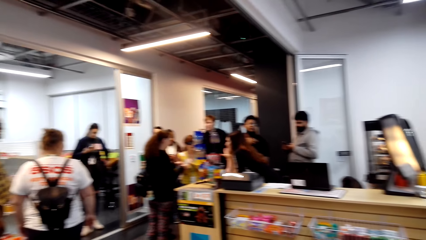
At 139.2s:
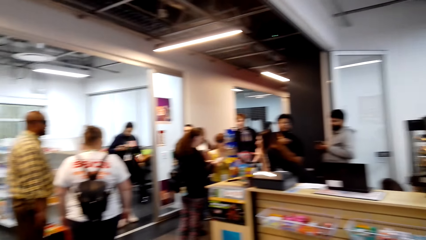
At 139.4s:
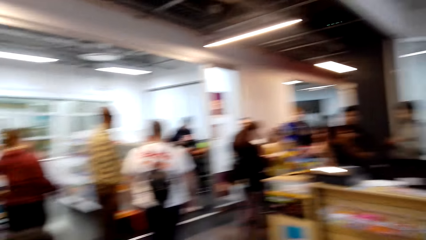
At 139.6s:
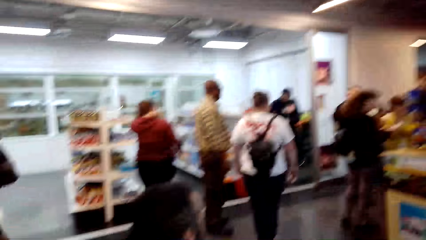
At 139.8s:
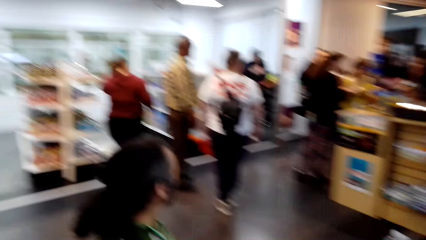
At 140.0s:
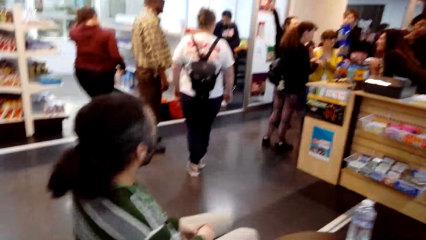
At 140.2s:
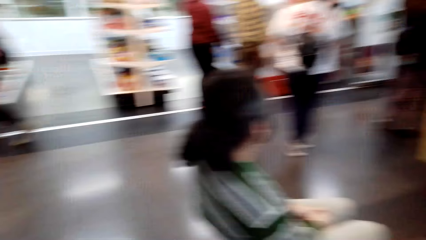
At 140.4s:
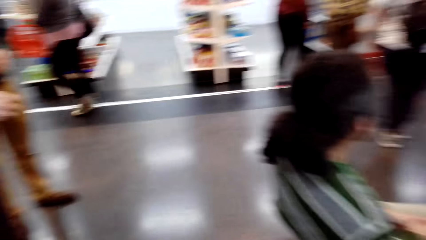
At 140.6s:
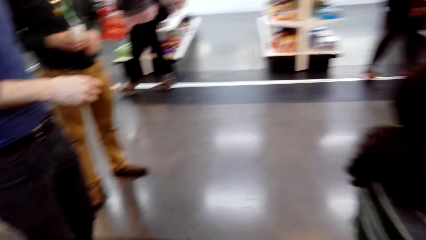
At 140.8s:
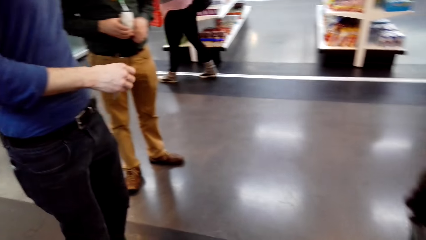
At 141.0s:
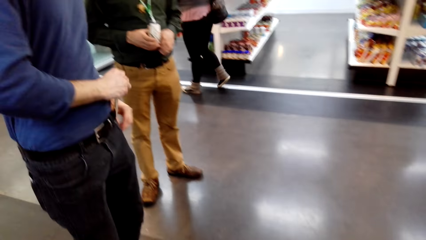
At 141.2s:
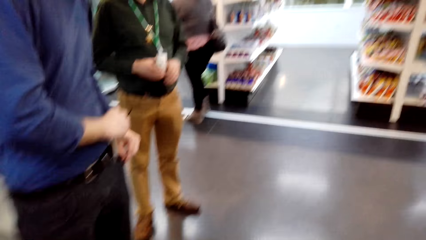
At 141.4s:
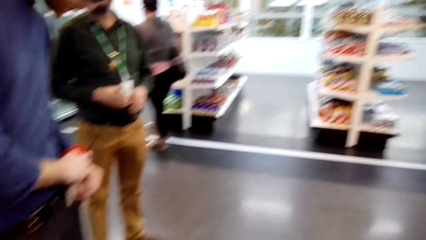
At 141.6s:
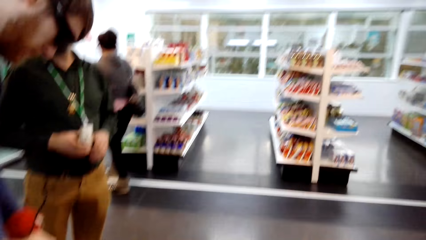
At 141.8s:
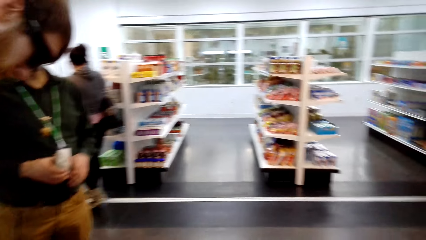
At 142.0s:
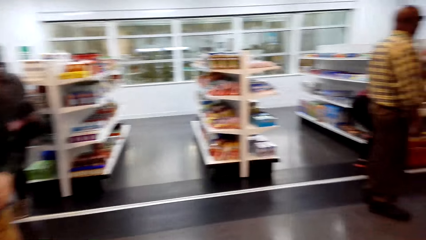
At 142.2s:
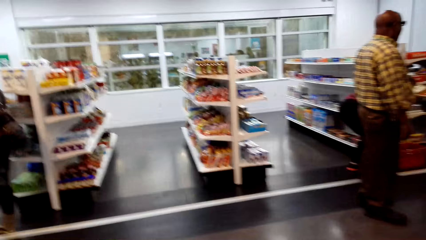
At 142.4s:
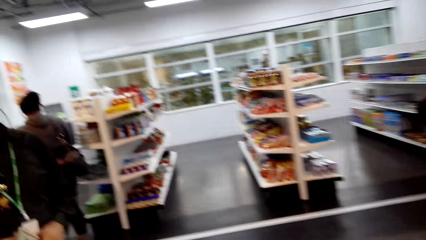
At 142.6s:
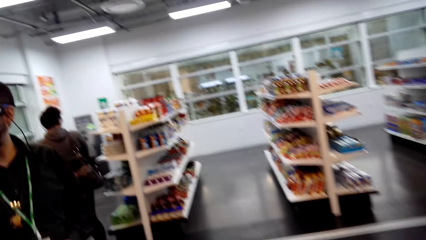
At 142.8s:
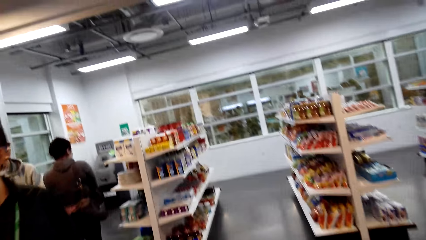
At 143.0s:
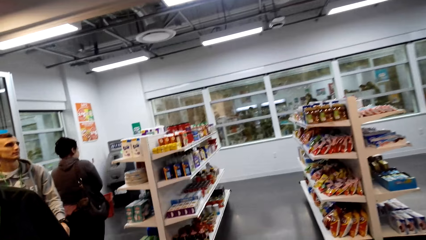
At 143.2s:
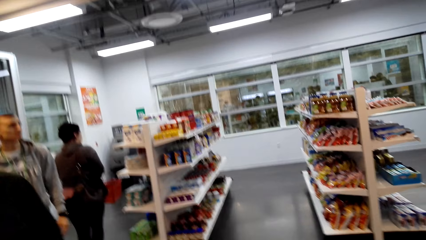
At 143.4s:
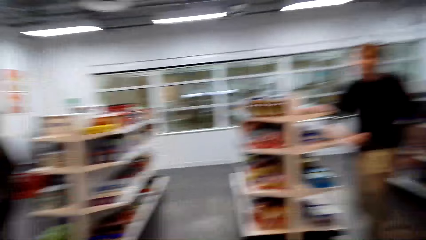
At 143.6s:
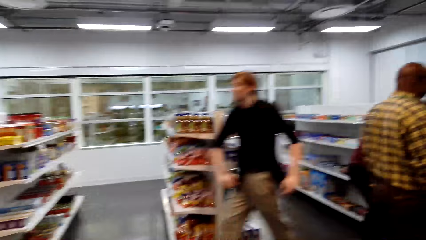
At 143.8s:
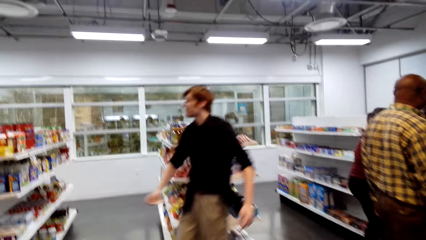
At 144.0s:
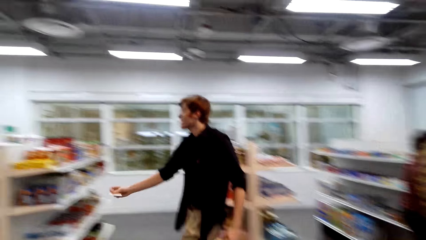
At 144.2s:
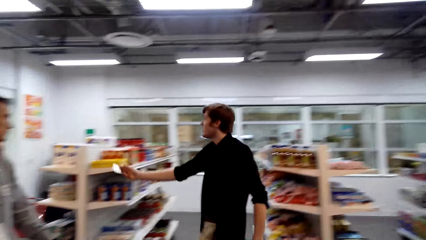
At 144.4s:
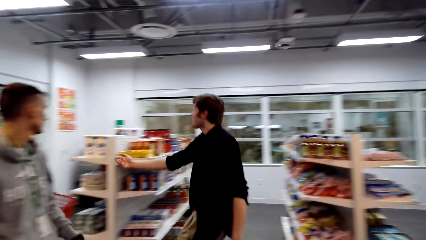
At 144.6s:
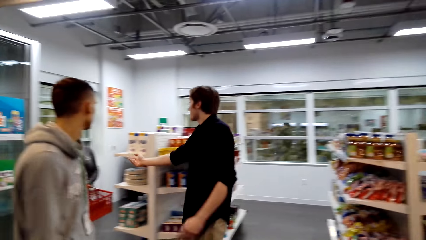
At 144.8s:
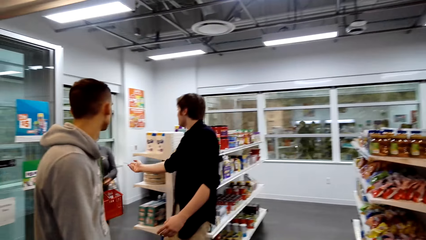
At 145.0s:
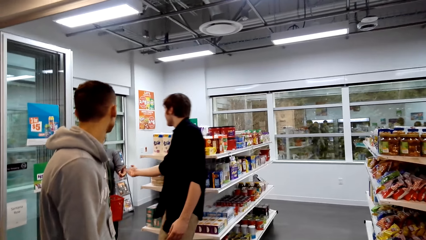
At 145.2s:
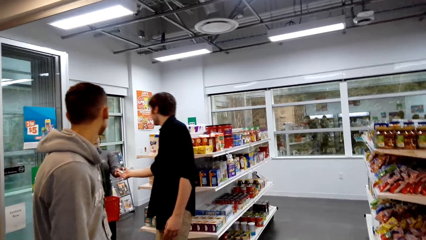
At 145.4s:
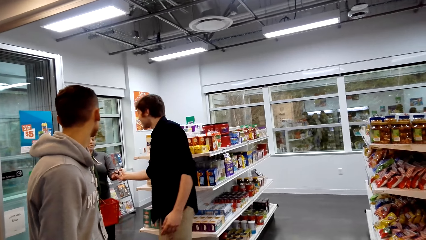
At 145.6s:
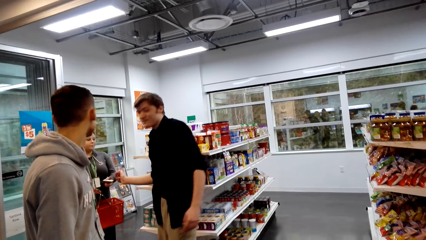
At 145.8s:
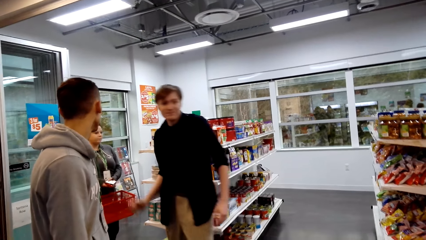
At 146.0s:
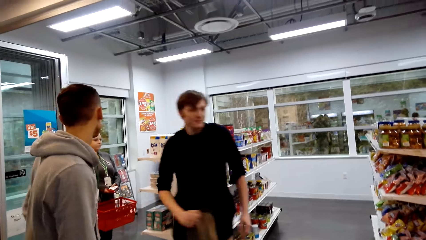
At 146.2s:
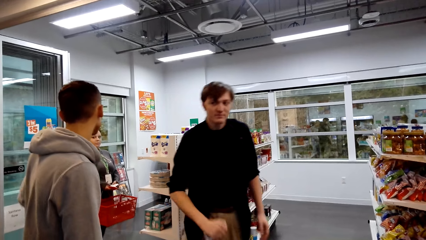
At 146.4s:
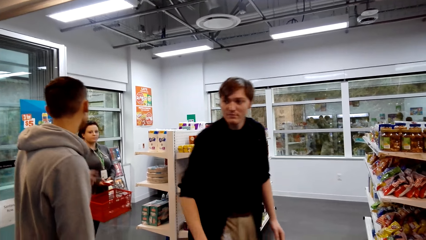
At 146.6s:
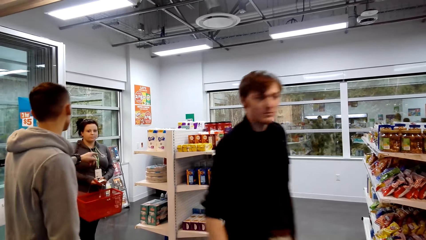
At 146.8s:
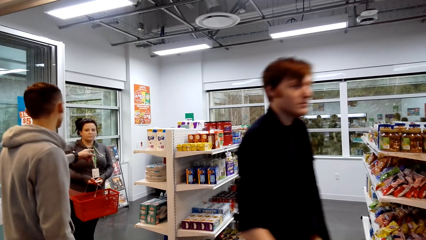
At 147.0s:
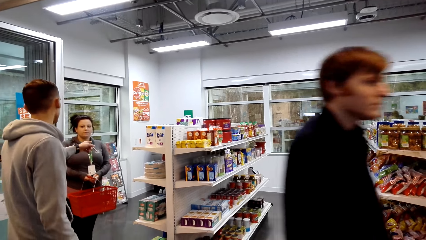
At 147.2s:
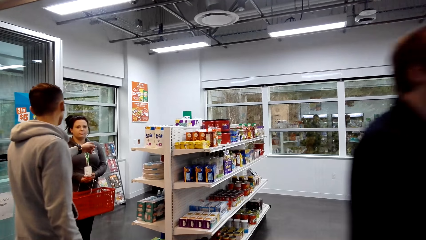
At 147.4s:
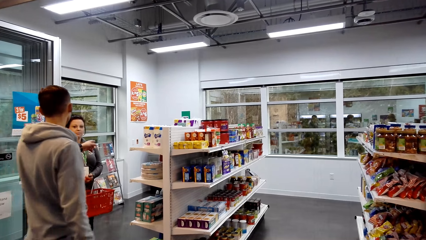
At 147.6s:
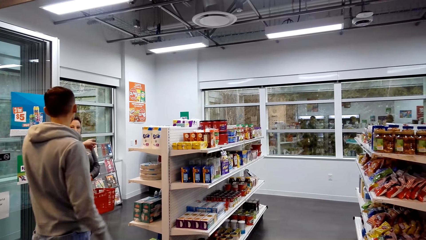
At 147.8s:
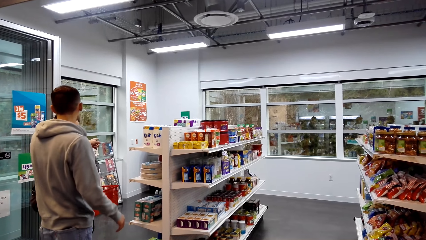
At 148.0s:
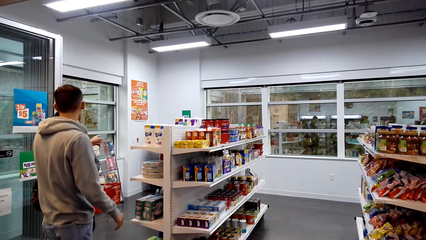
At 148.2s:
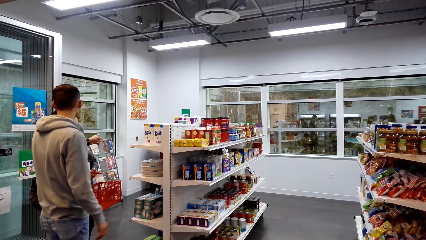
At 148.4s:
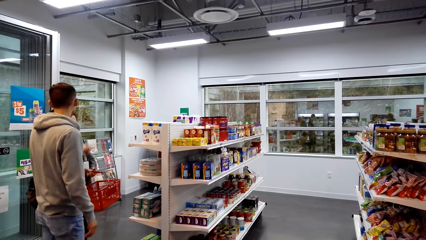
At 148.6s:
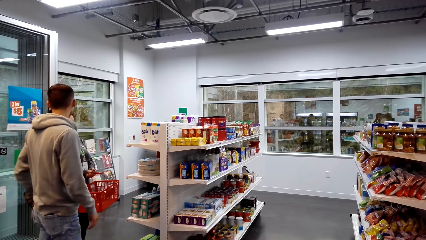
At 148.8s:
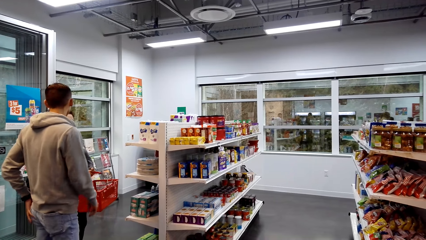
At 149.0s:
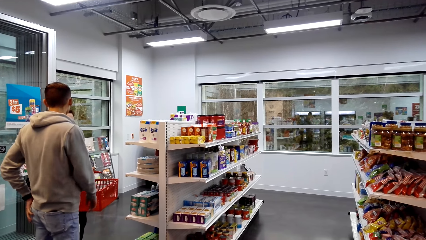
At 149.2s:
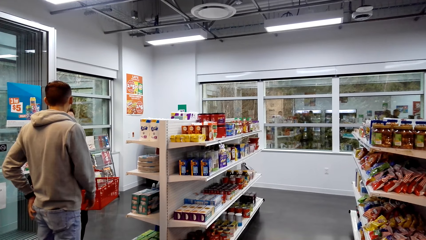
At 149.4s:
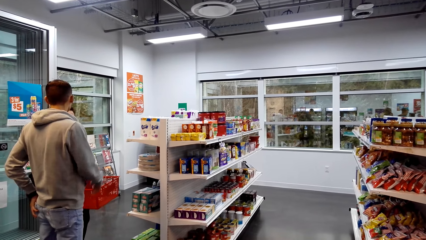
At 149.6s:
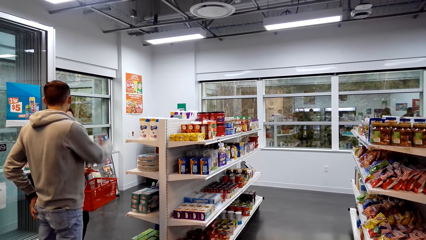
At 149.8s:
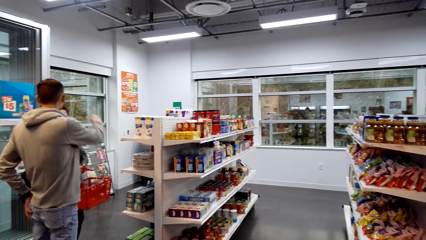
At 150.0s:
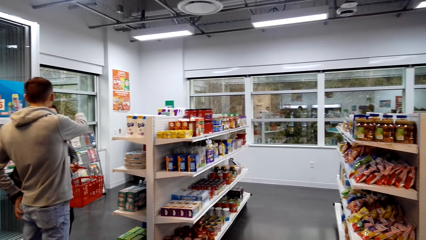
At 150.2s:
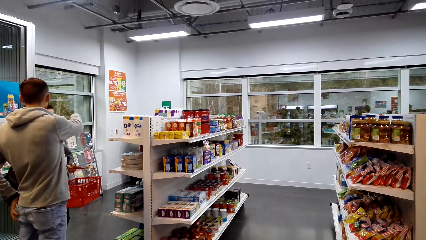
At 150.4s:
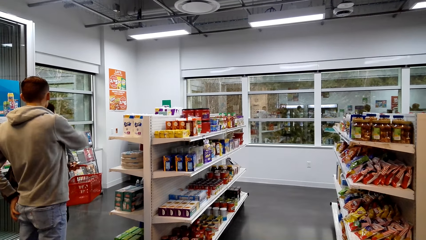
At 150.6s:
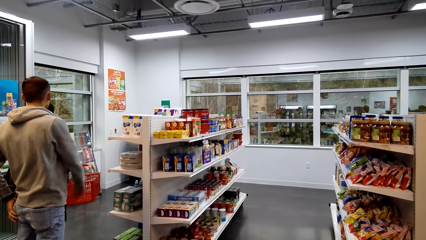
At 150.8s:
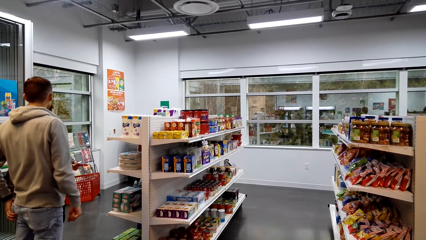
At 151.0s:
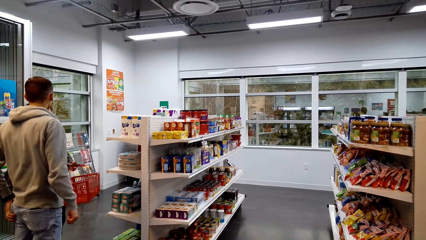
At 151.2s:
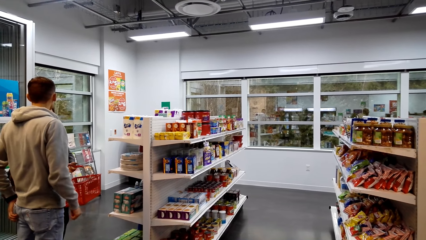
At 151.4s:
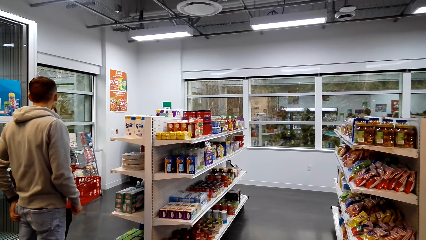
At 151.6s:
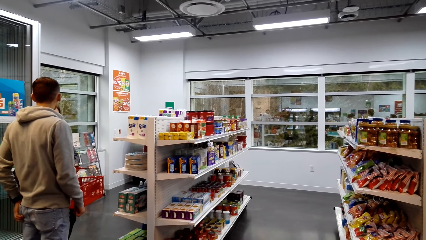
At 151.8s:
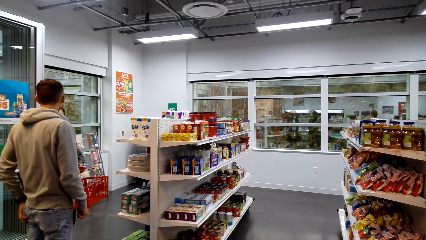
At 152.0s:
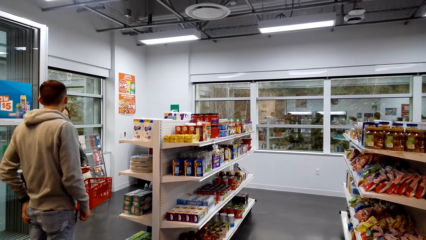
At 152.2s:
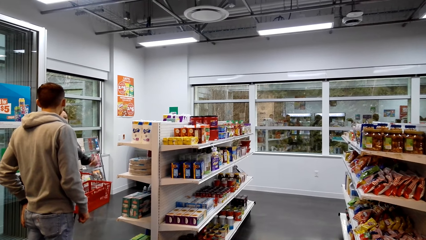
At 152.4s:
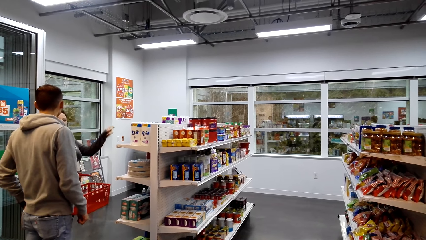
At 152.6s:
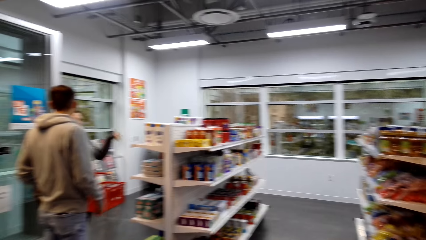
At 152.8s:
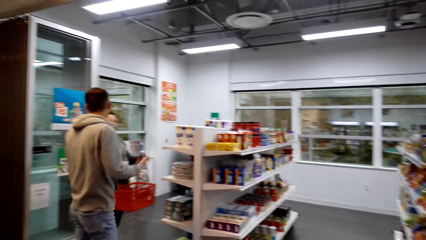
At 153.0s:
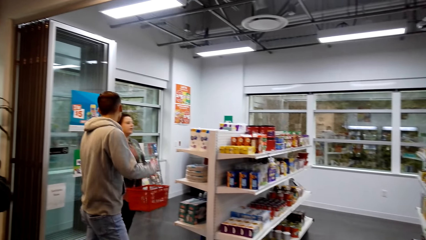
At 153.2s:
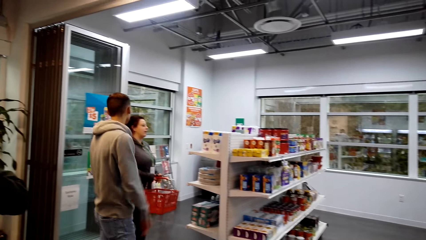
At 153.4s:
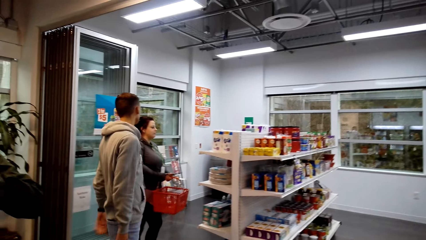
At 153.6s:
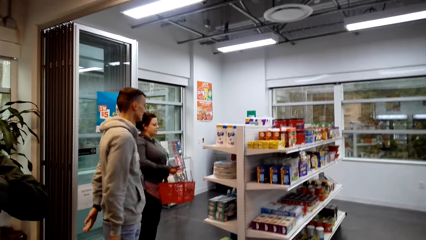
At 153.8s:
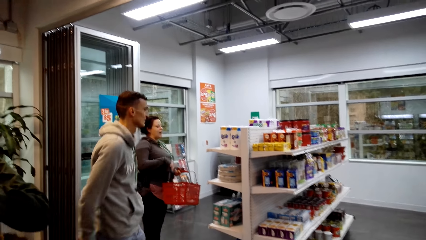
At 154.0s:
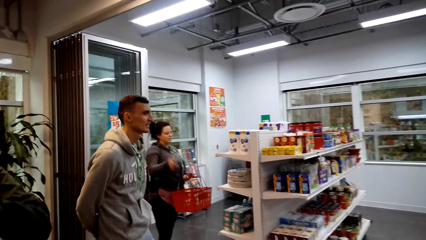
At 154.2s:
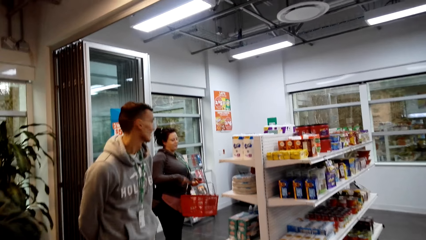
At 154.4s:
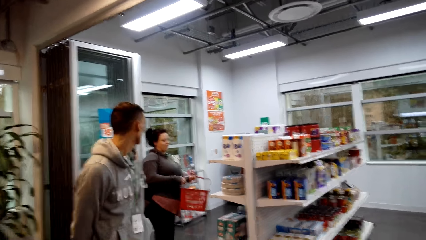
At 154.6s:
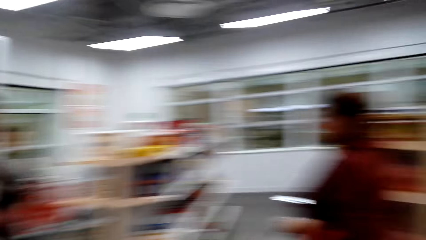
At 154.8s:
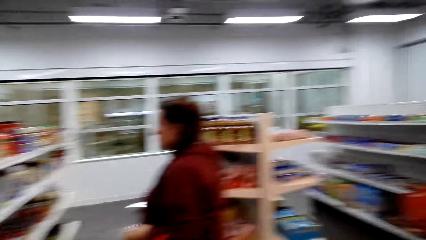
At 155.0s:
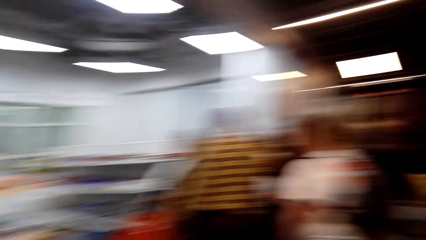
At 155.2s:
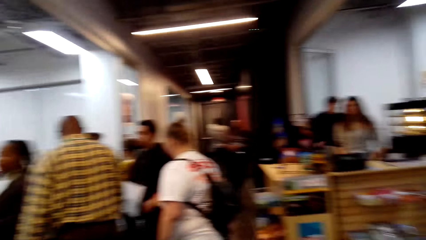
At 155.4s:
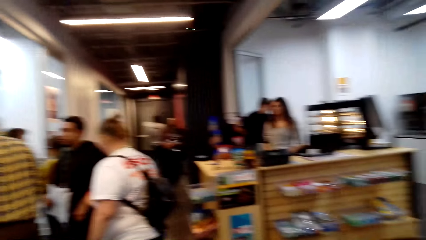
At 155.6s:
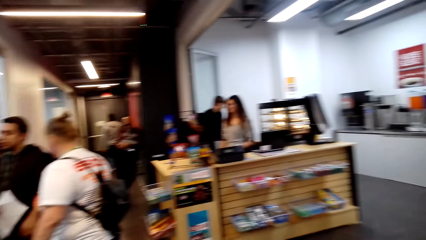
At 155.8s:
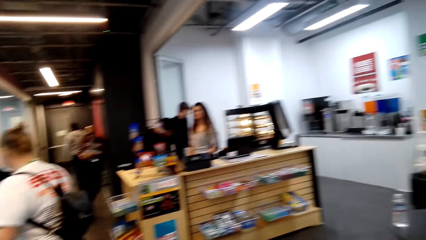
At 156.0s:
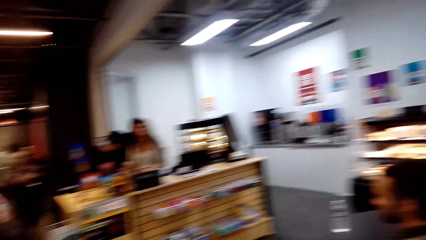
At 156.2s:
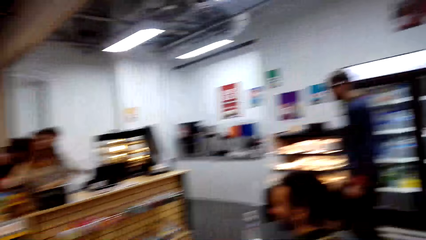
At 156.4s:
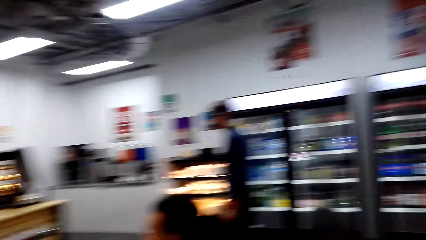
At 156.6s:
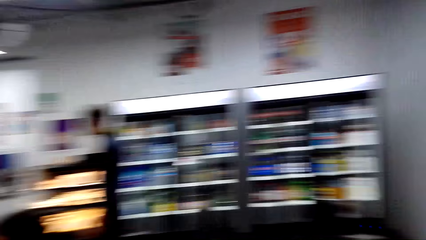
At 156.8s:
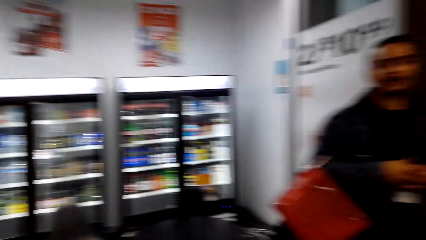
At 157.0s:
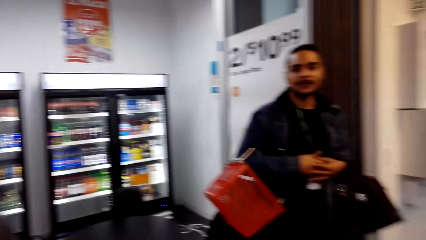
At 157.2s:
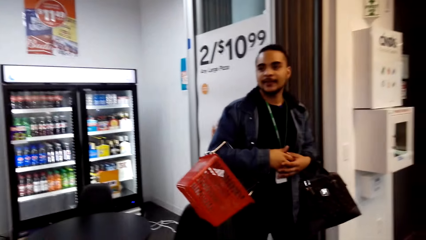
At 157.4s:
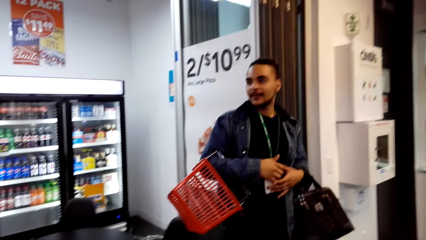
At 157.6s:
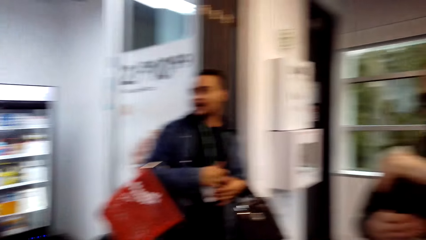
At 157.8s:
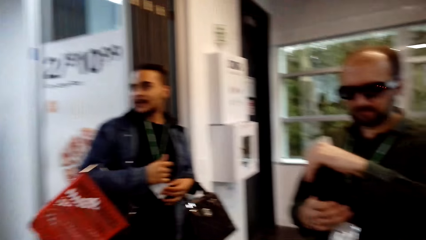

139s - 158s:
The camera wearer walks around. A man walks towards a woman and gives a card to the woman. Another man converses with the woman. The camera wearer looks around the shopping mall.
